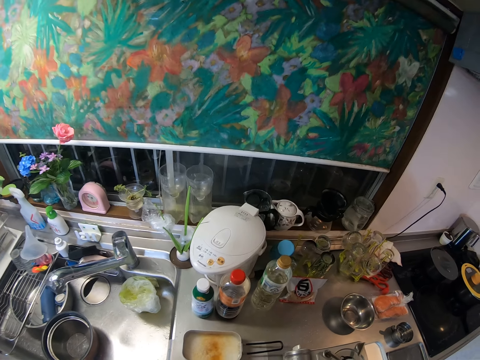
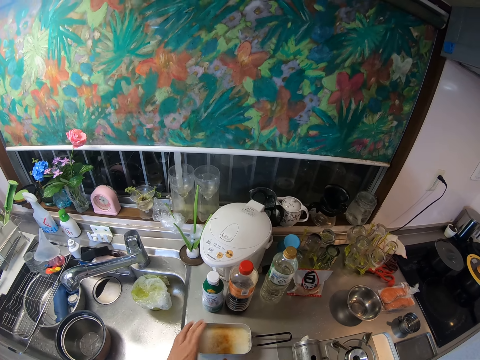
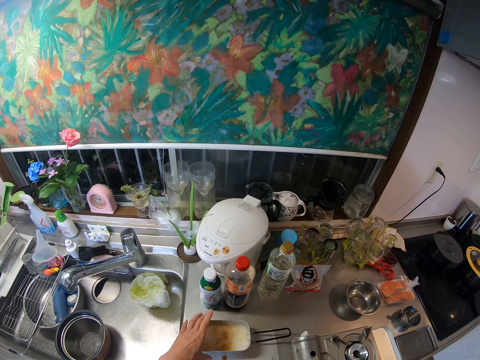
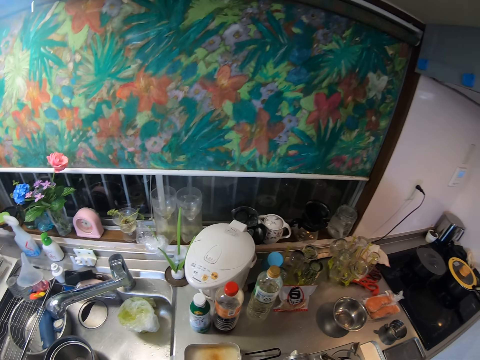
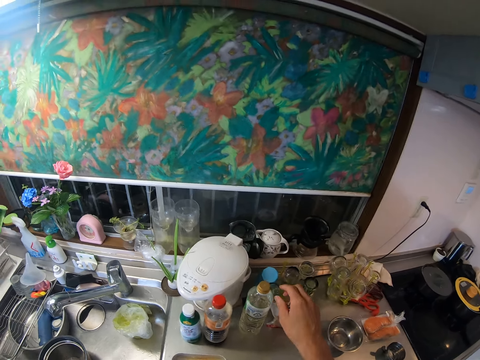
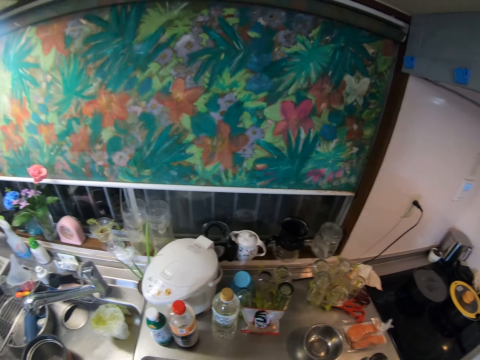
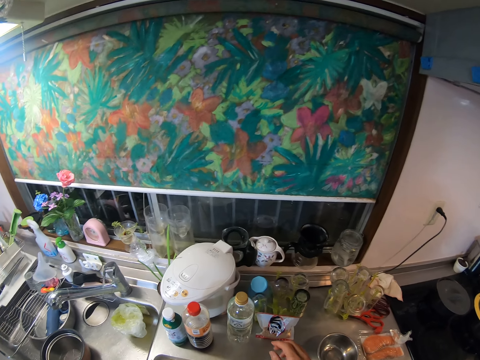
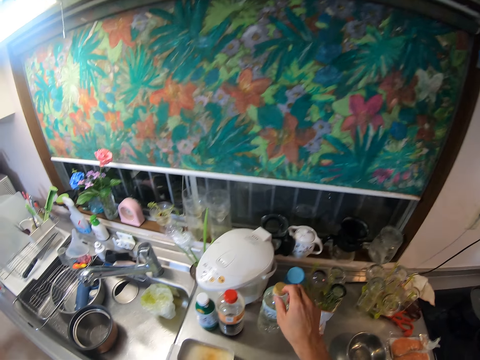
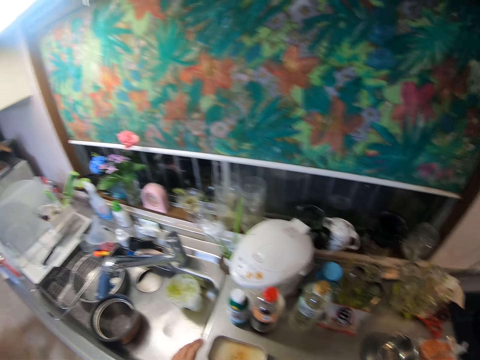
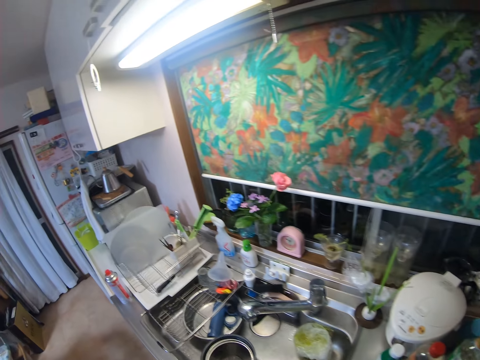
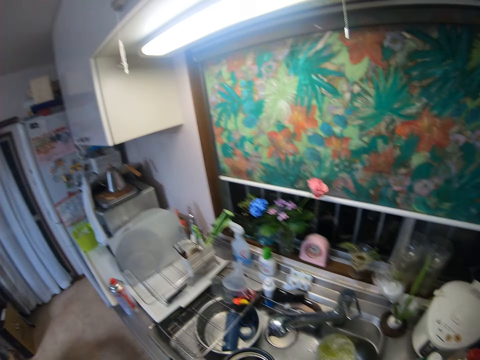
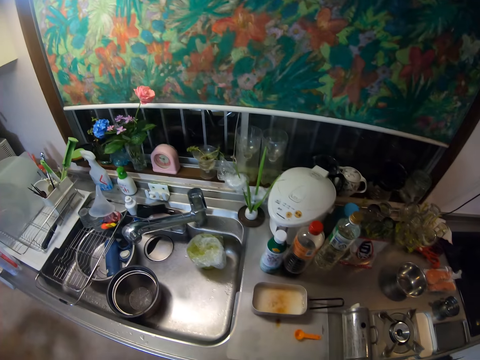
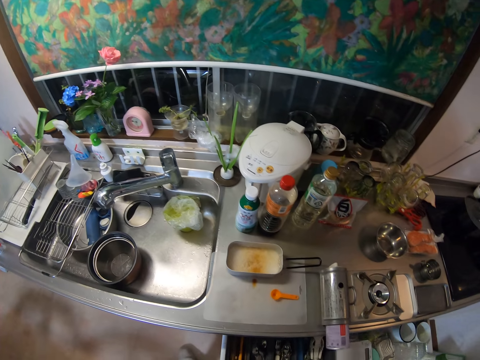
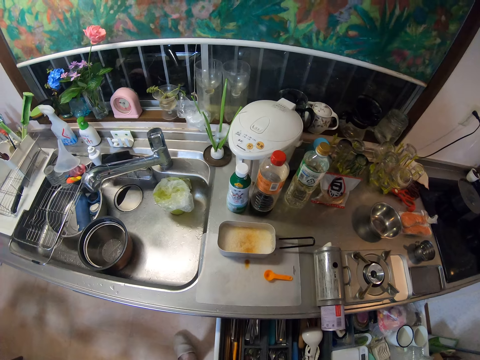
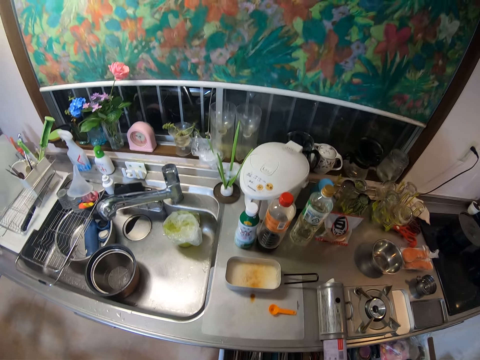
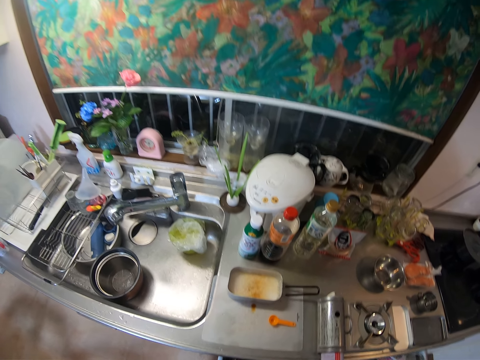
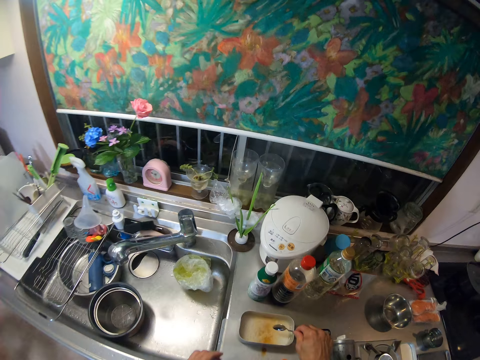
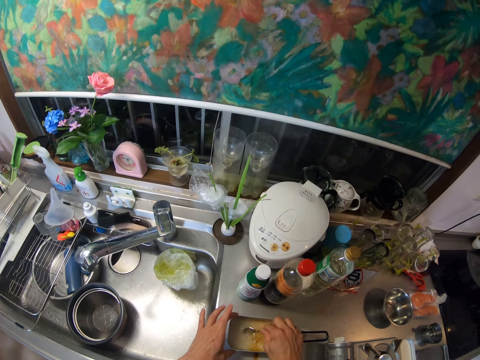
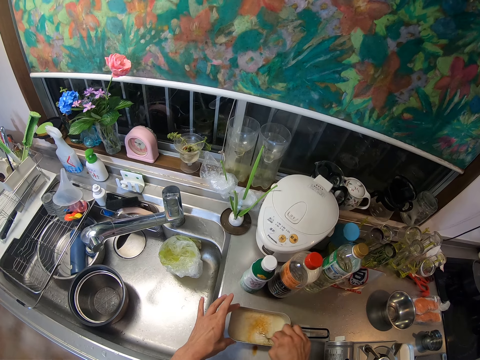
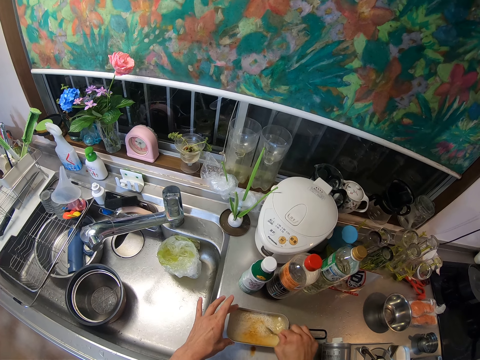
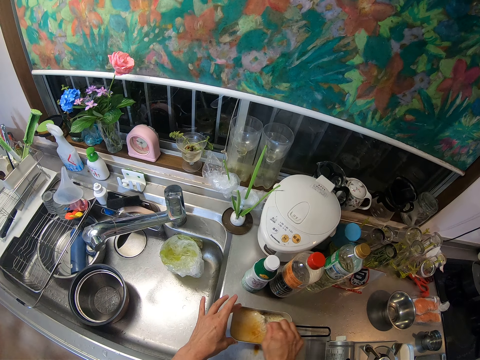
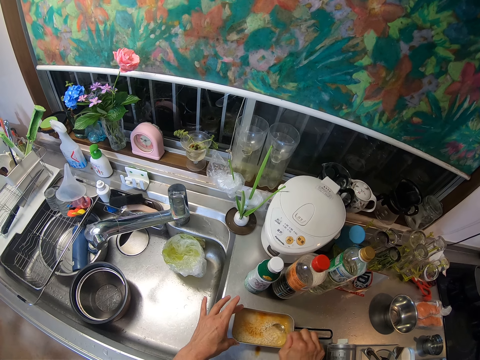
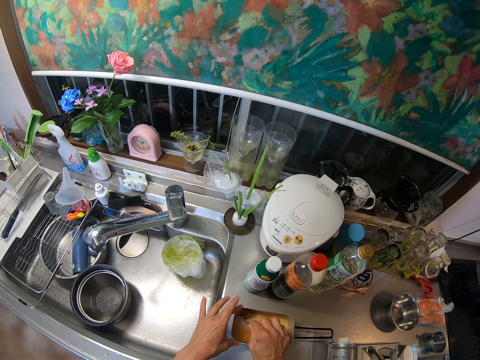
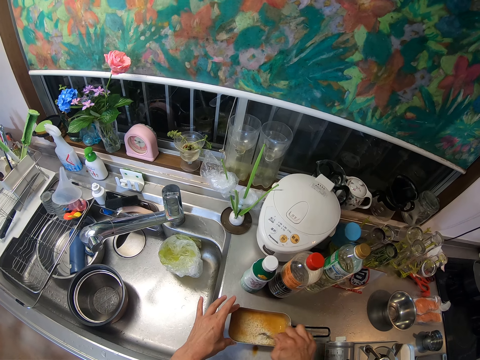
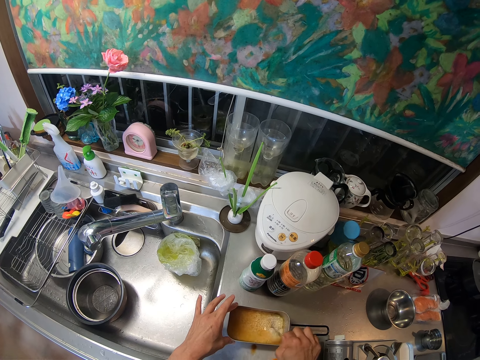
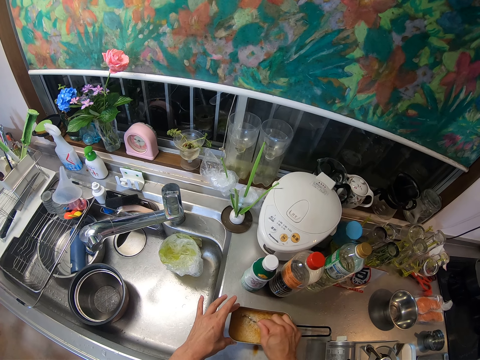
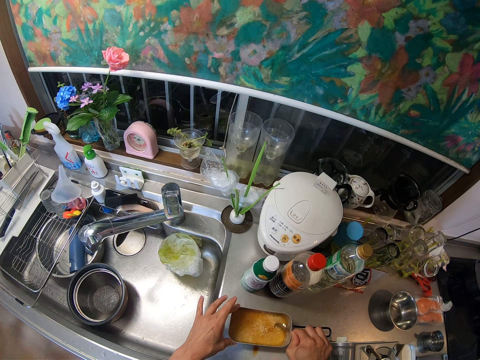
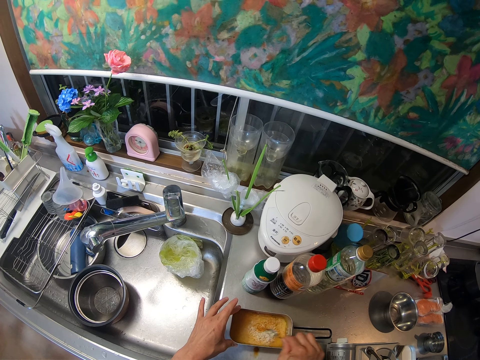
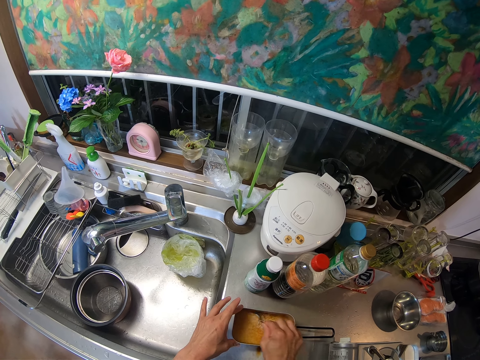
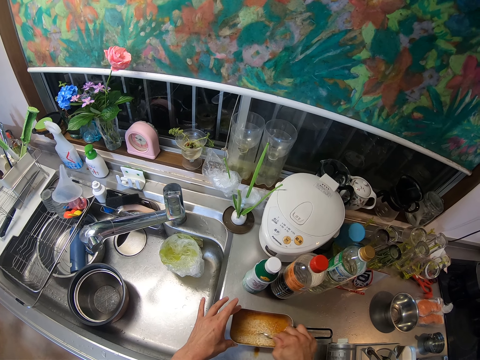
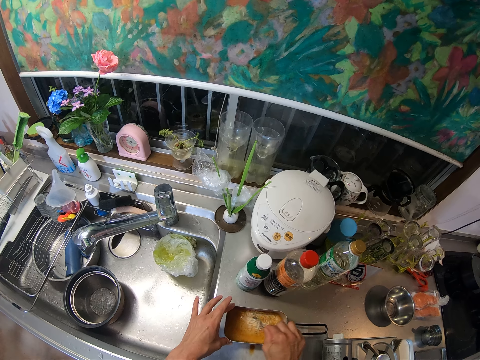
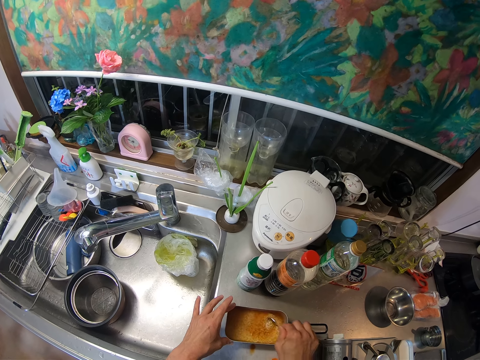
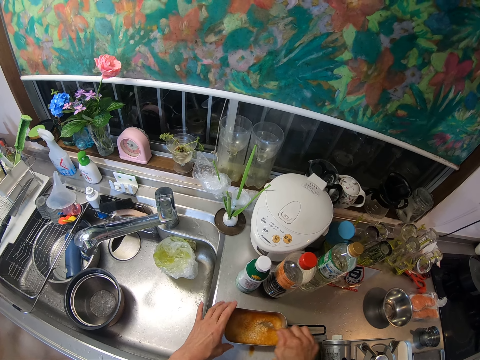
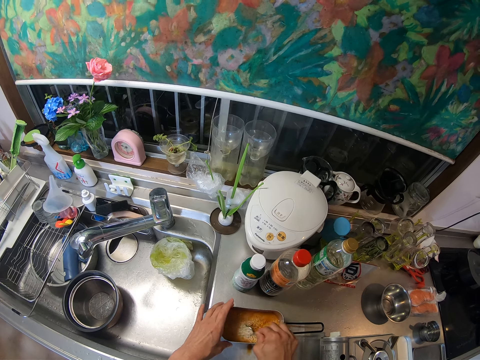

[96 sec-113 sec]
The camera wearer pushes aside the bottle. They drop the measuring cup on the kitchen slab. They shake the pan with rice in it. They touch the dish. They move their hand. They search through the drawer. They pick a spoon from the drawer. They stir the rice with the spoon. They open the drawer. They mix the rice.

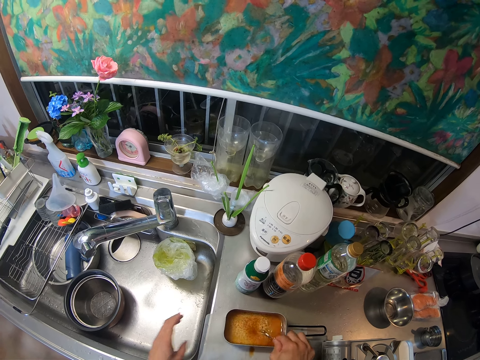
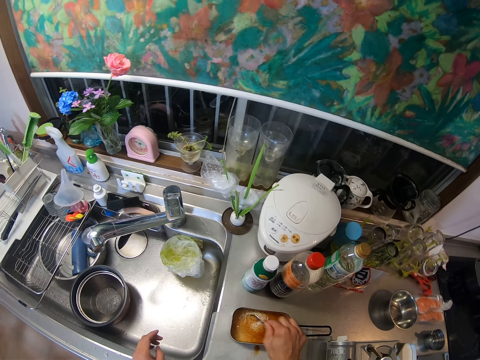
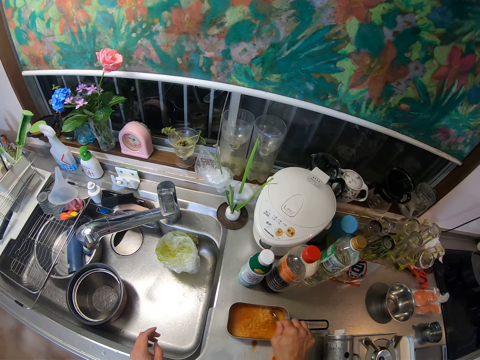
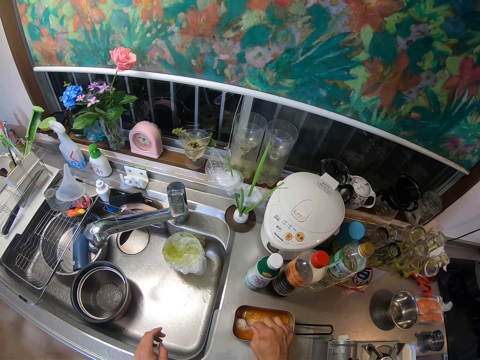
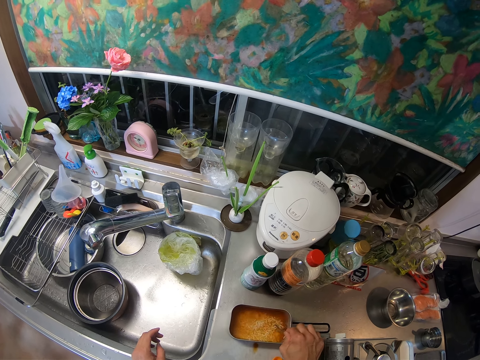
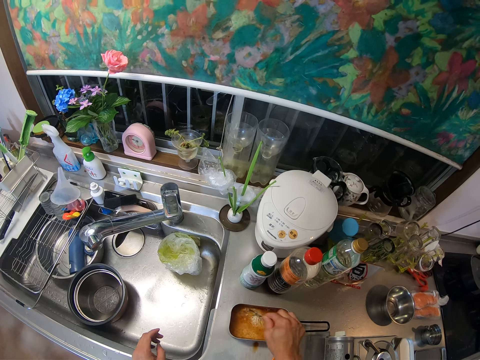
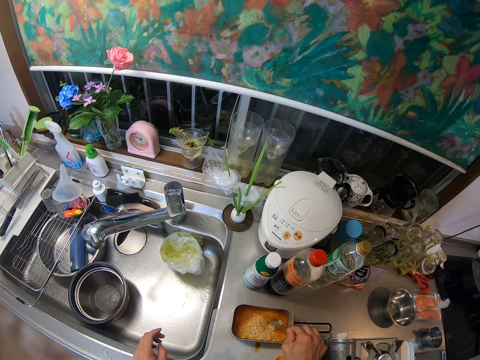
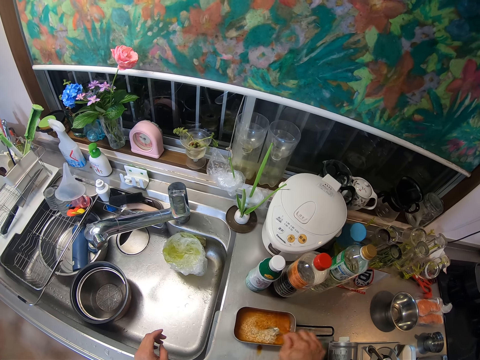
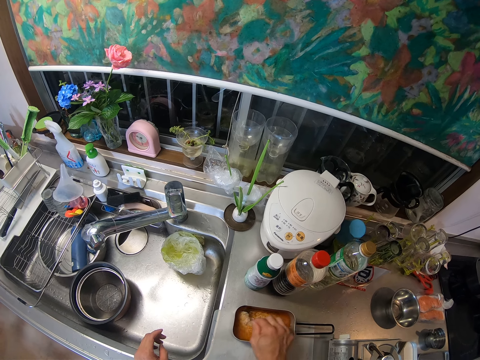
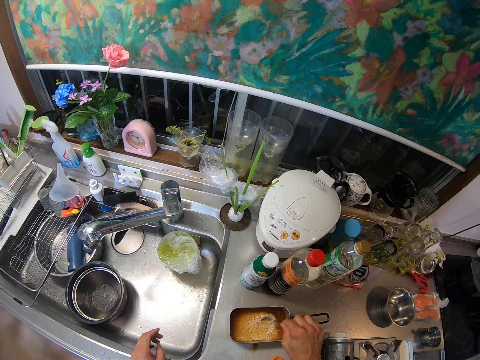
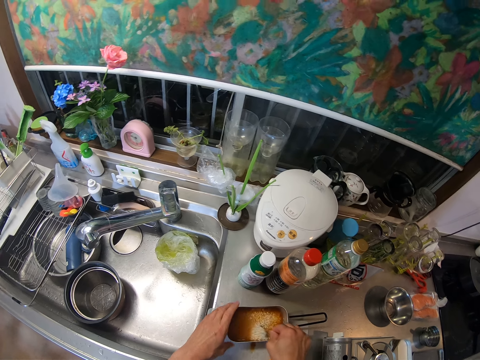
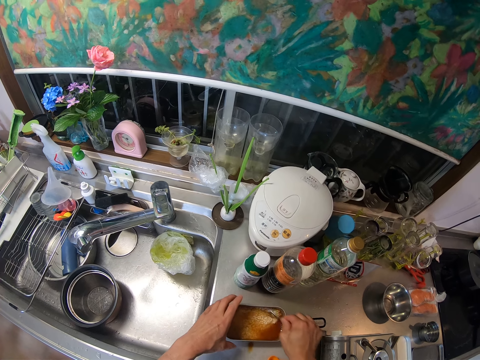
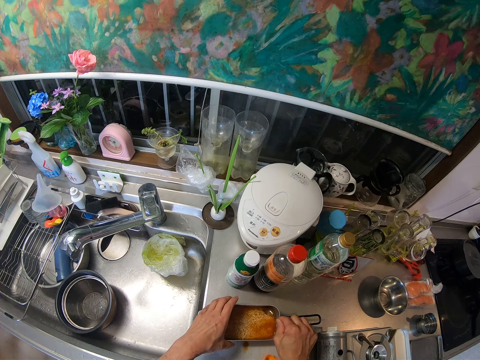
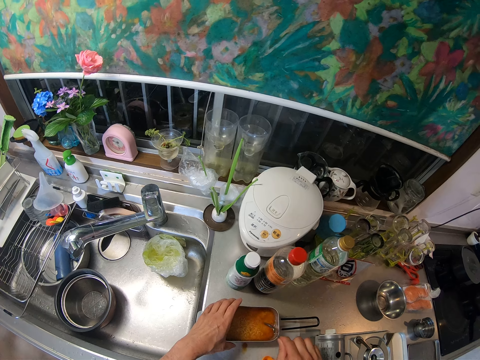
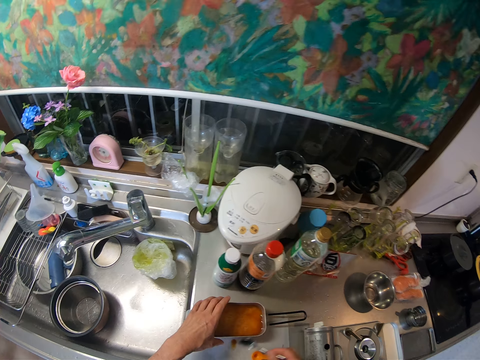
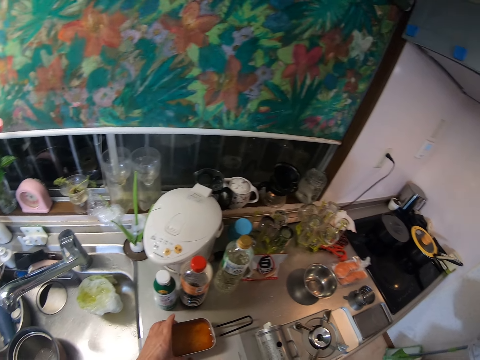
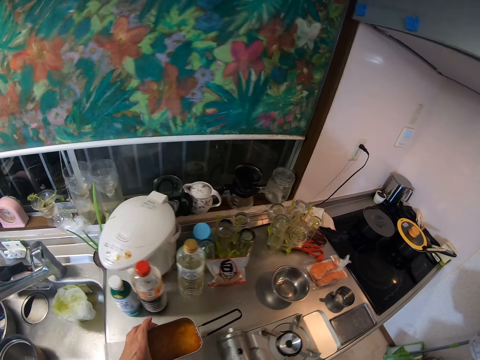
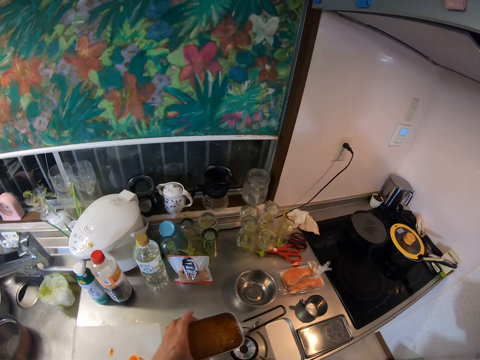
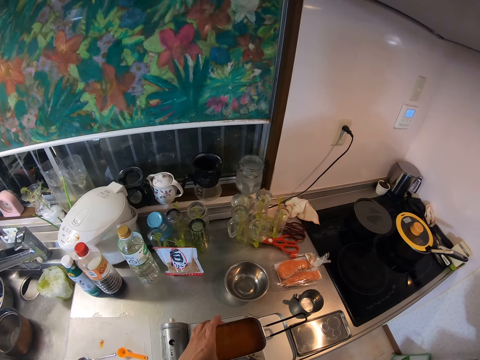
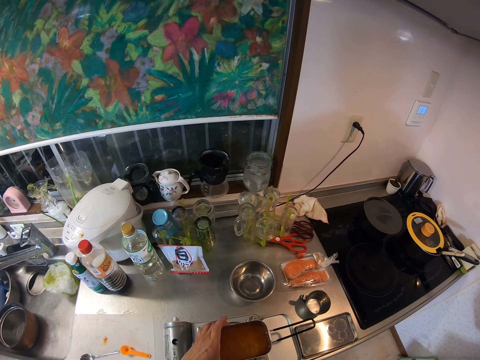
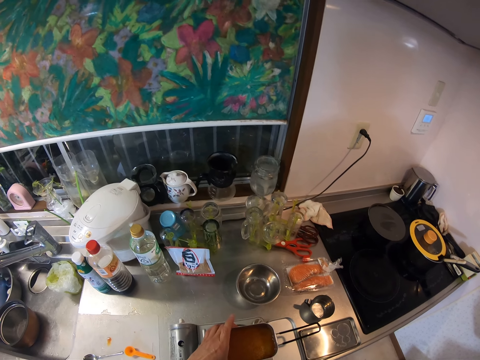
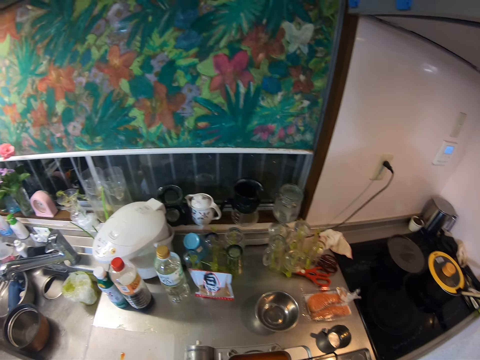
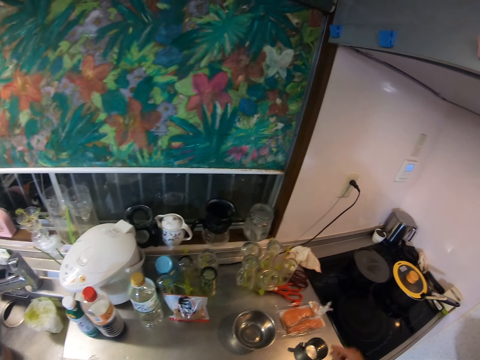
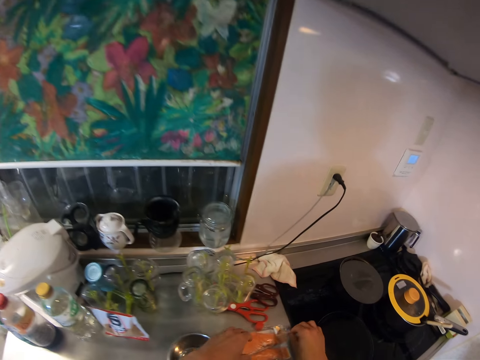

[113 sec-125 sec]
The camera wearer holds the pan with his left hand. He touches the dish. He hits the spoon on the side of the pan. He drops the spoon on the kitchen slab. He moves the pan onto the cooker. He puts the dish aside.
